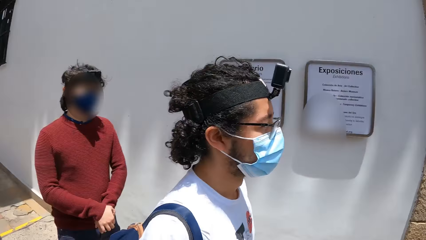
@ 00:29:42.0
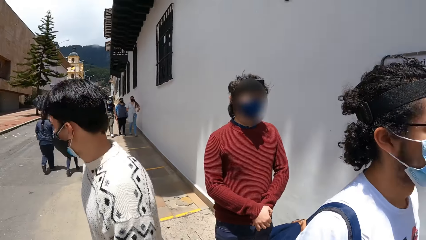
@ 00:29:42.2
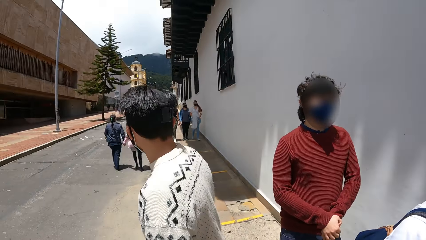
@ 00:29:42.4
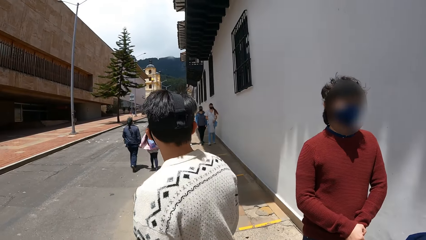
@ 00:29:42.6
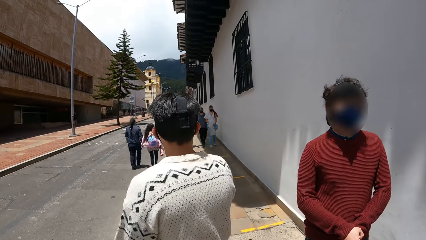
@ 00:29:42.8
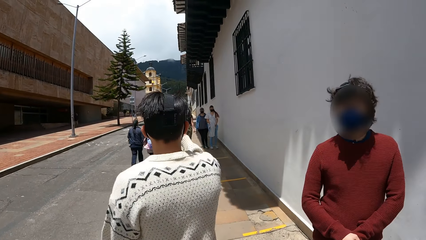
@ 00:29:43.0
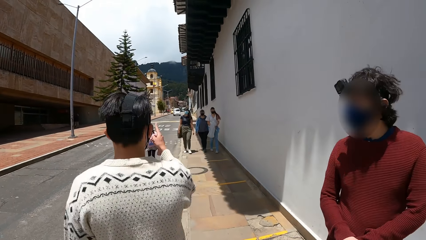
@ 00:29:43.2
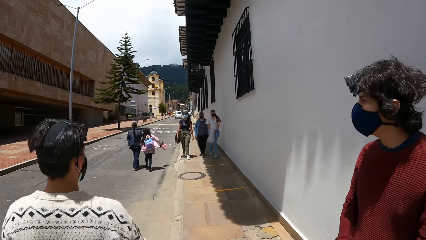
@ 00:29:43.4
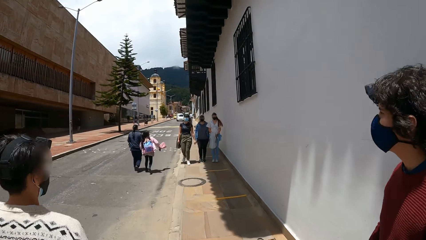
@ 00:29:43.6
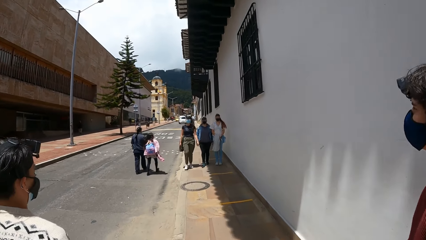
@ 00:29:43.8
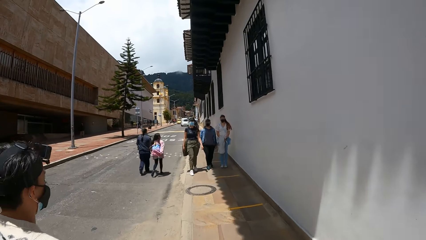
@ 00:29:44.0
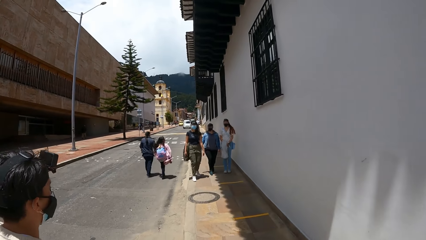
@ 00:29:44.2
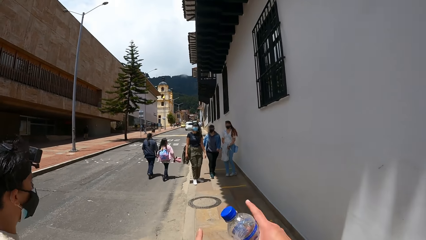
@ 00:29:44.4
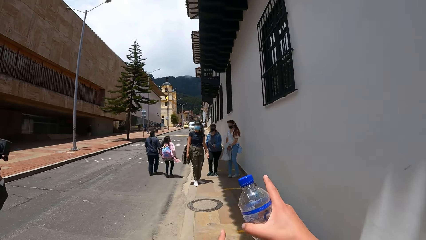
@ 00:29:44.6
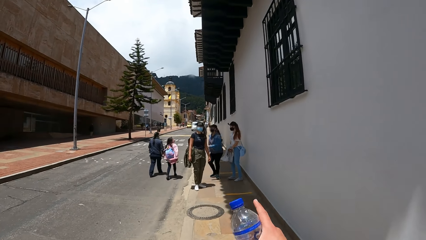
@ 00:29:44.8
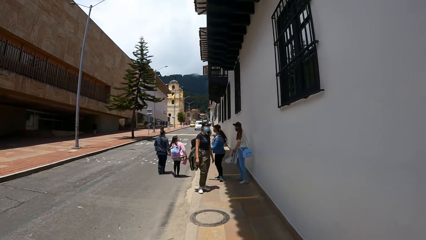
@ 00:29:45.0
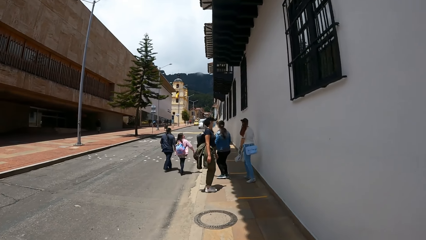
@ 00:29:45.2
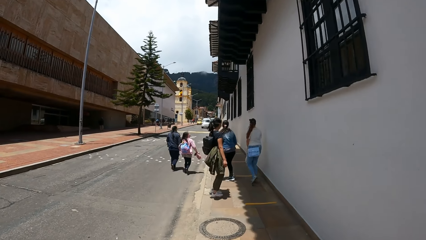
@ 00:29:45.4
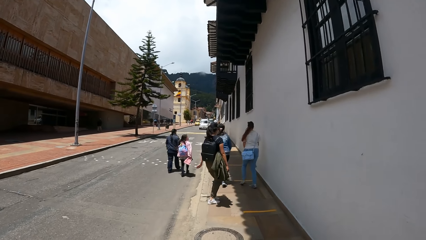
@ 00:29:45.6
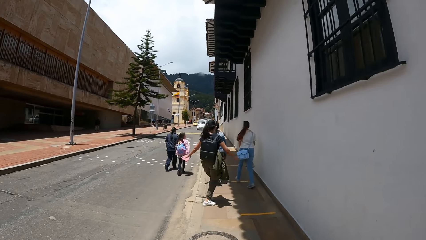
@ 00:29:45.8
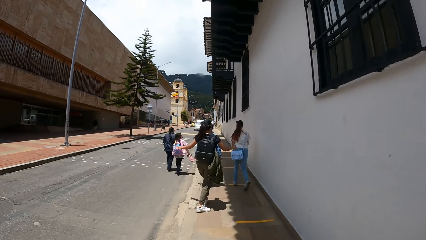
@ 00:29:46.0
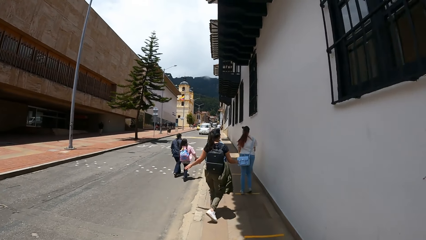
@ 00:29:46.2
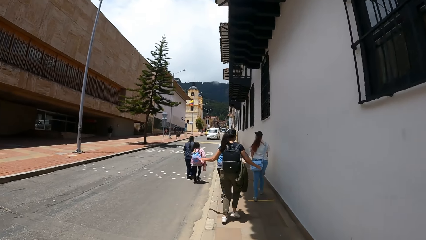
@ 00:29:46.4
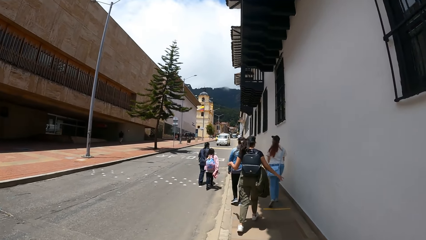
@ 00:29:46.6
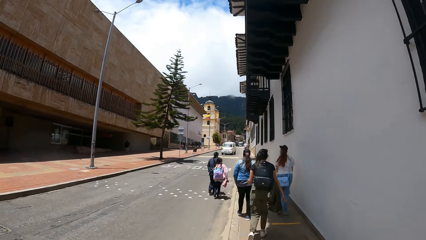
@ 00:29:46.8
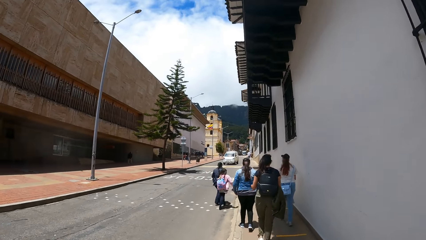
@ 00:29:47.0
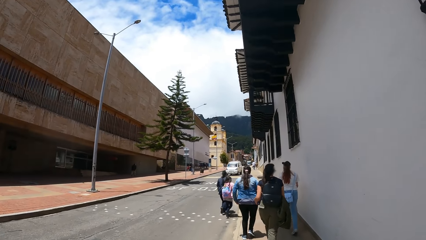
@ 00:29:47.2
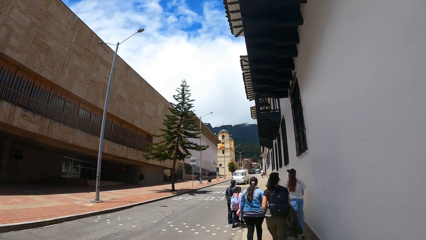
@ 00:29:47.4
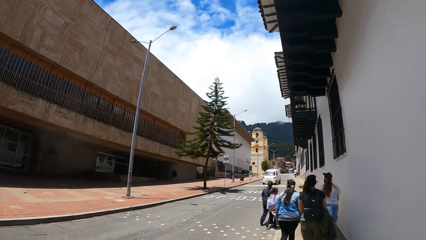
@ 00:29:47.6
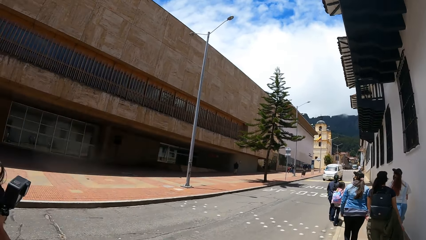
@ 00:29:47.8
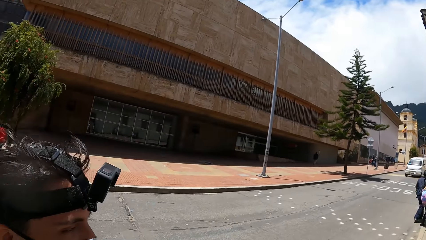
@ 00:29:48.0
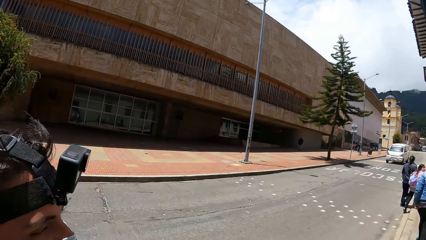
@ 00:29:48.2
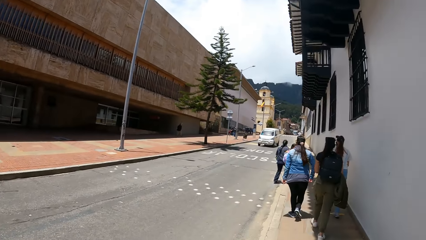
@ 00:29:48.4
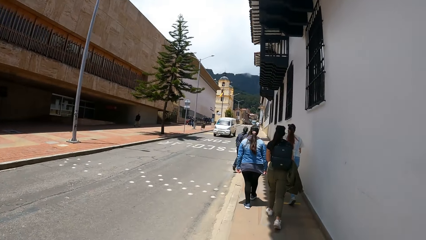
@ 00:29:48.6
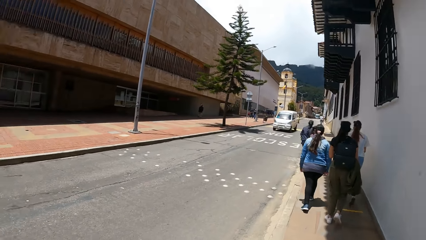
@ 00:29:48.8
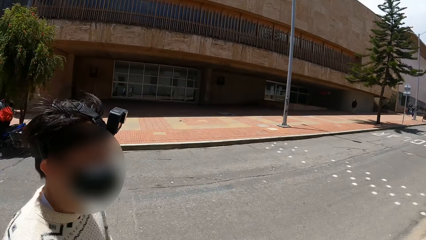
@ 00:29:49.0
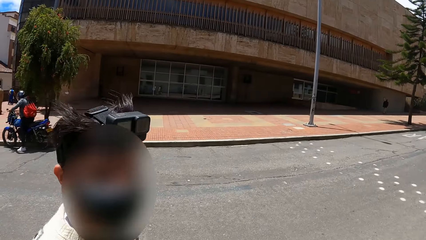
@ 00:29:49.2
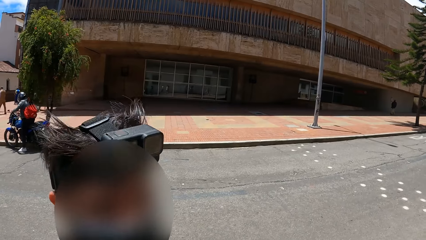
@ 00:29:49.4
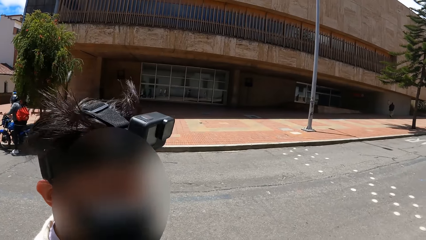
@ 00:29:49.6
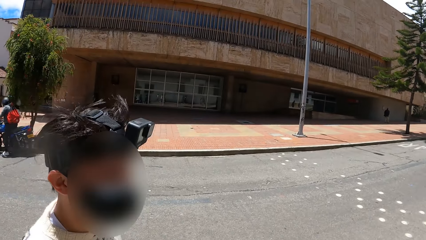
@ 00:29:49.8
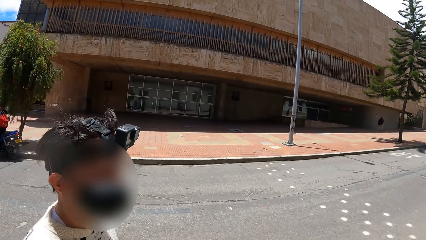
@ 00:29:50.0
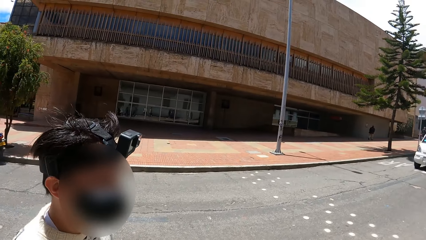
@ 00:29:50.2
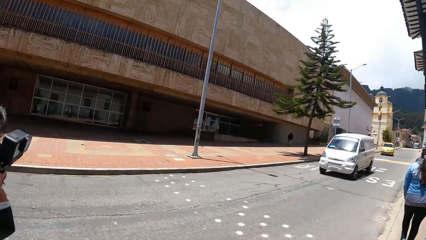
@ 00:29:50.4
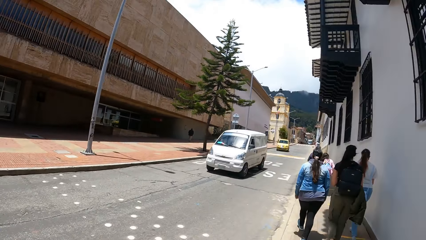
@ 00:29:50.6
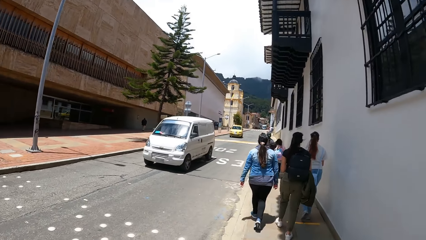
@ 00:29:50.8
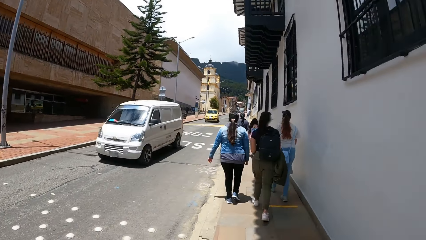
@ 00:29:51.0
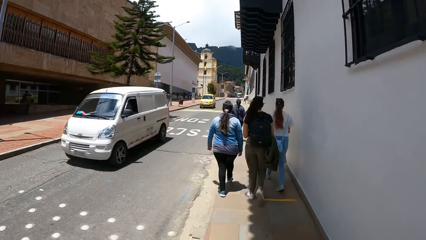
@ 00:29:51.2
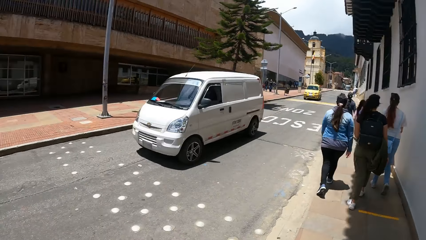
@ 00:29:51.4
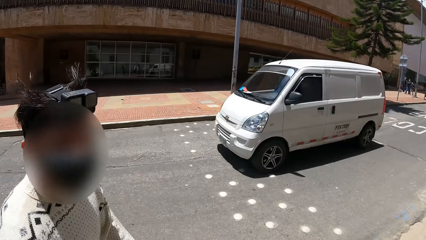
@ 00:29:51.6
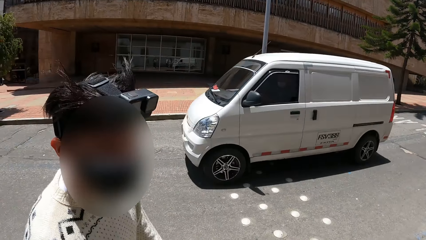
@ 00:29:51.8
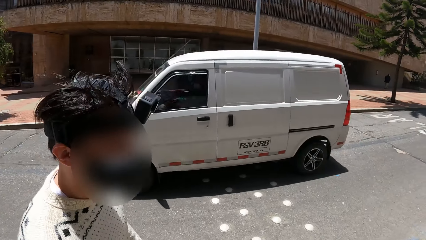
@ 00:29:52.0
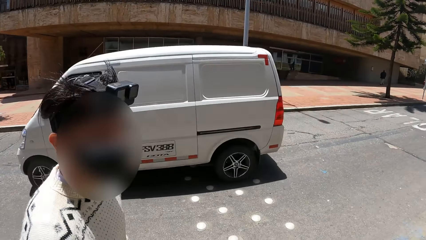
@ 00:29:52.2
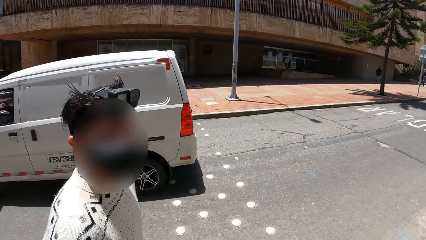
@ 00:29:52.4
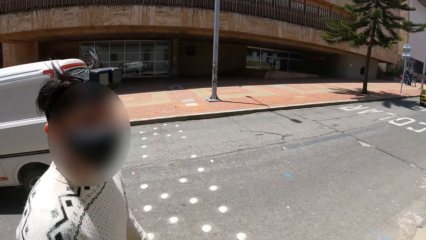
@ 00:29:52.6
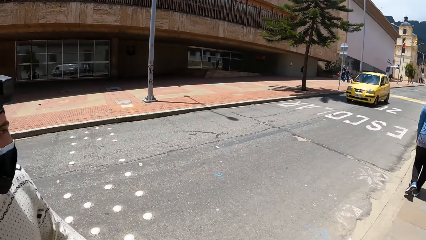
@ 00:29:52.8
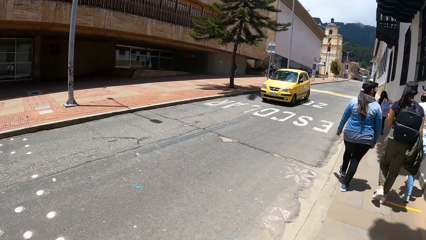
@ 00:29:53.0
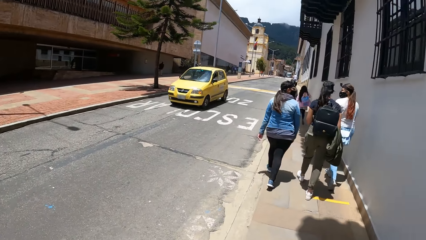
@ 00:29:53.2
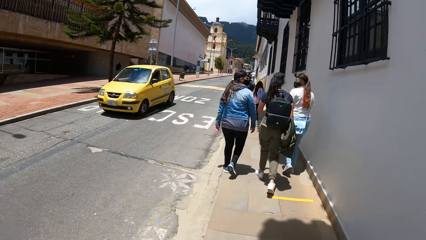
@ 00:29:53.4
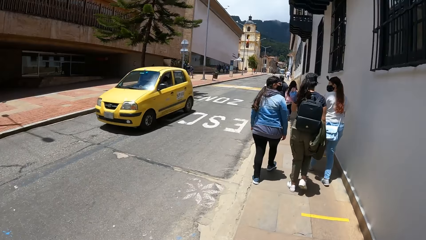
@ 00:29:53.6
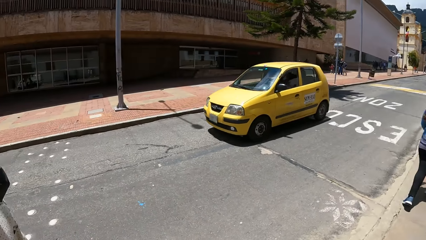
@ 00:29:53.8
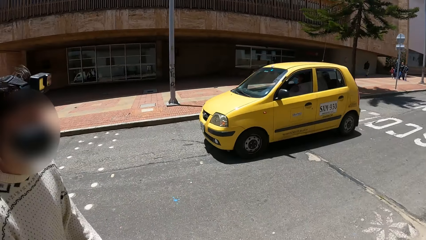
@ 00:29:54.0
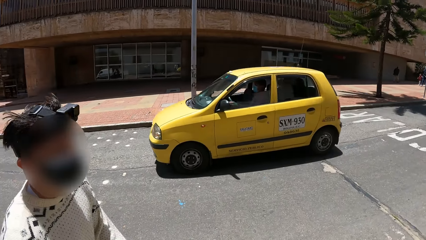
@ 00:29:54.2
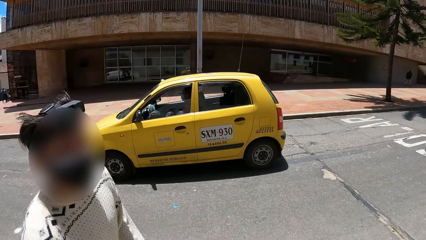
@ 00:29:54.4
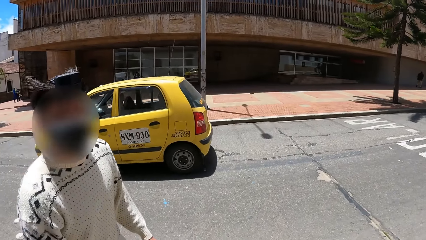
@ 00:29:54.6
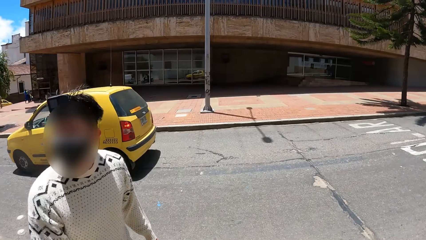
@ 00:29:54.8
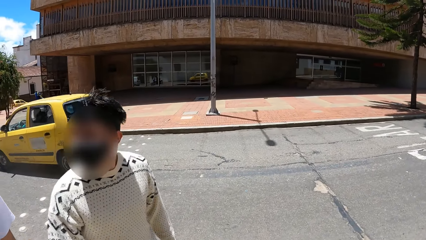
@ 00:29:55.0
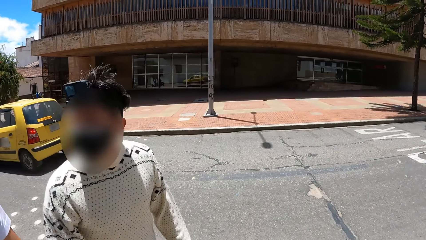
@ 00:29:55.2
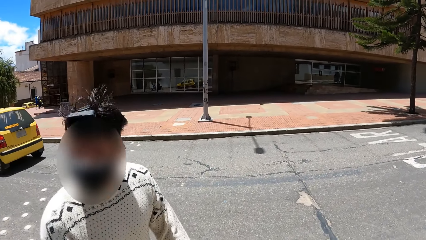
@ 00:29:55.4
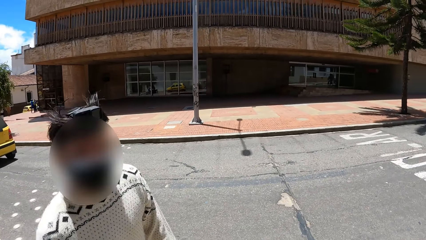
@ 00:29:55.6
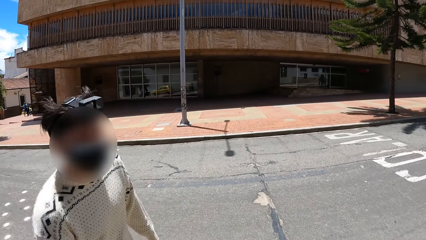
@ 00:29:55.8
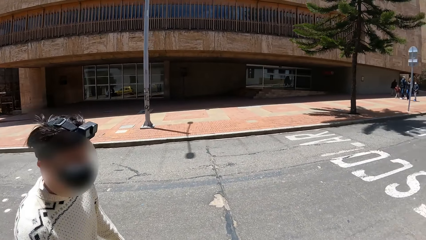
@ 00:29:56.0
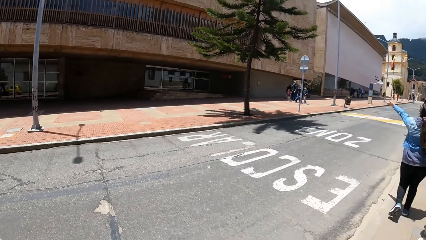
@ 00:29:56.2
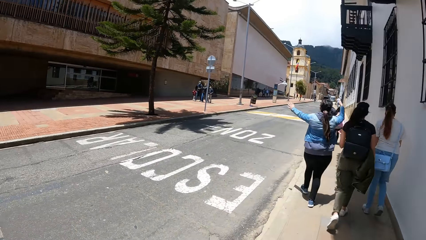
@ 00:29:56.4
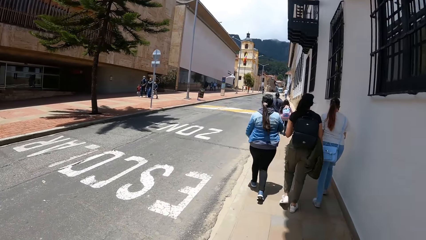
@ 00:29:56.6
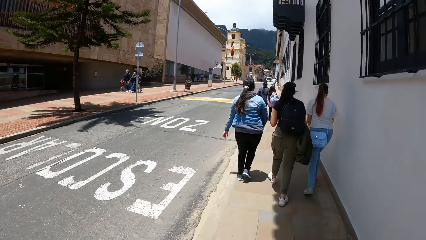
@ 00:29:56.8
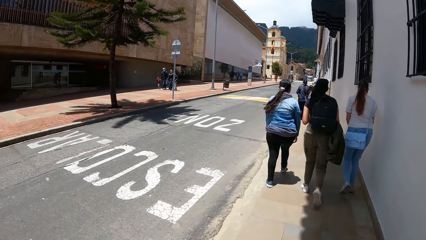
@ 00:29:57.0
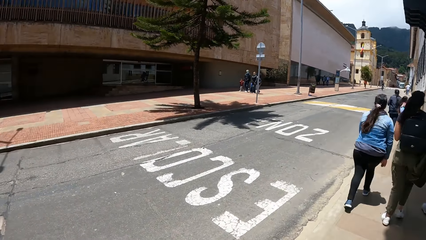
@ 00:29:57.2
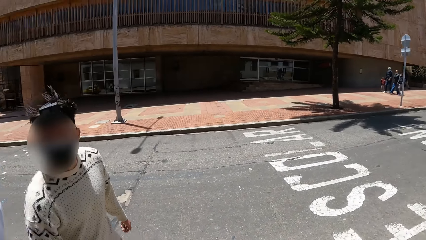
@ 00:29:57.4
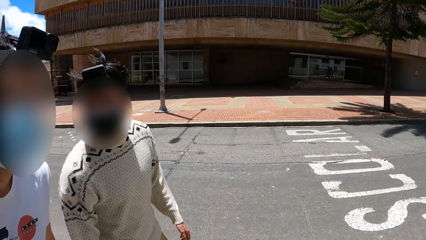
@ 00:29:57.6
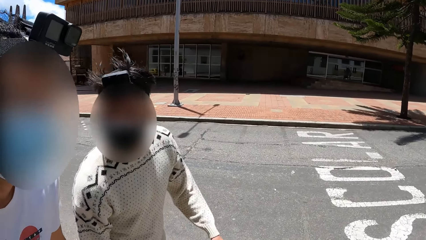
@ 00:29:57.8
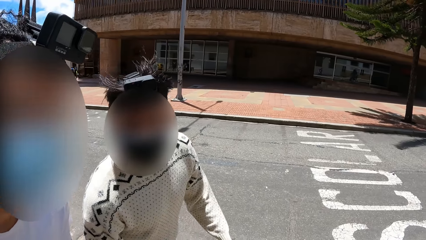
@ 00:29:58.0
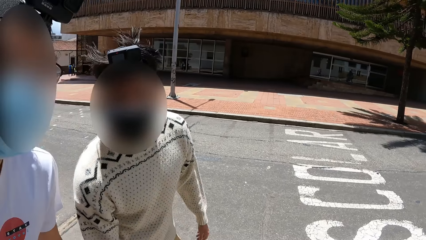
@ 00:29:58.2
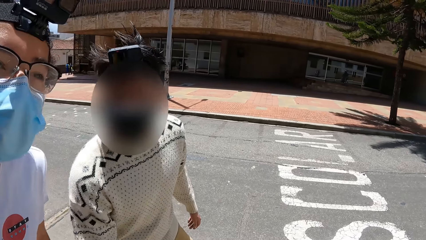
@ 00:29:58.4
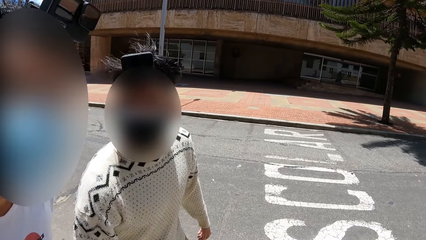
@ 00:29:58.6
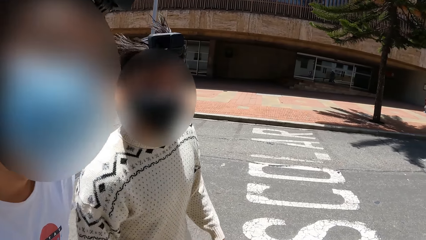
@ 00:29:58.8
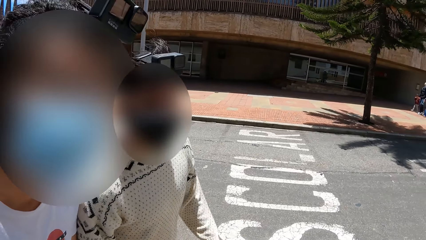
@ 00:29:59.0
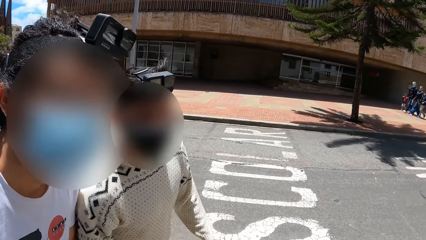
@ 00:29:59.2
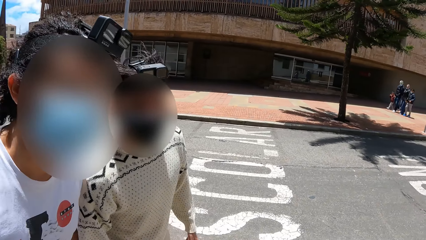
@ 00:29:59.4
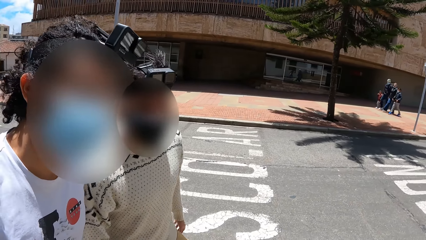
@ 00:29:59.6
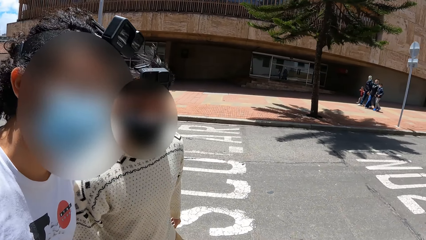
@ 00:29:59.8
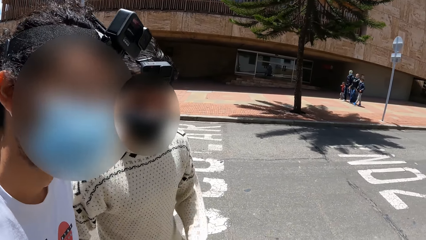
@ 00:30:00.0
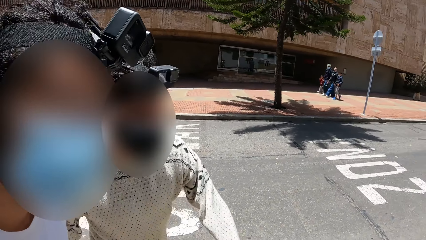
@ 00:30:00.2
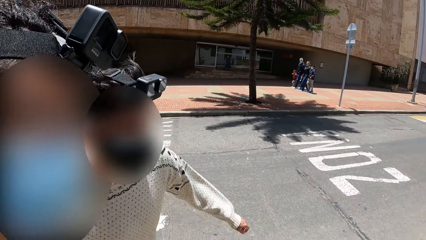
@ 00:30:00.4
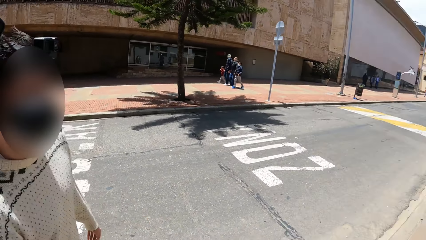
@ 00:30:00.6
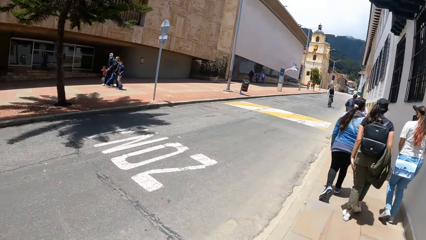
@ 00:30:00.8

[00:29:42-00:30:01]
The camera wearer walks around. They look around. They walk around. They look around. A man walks around.
